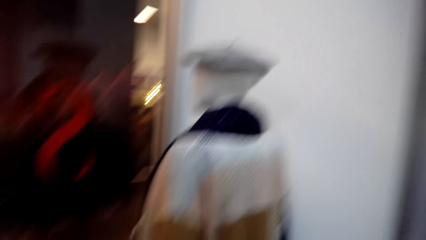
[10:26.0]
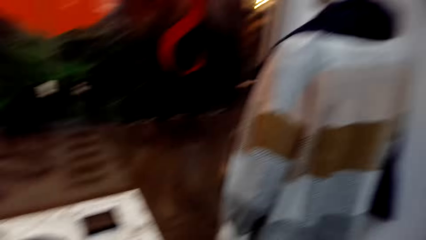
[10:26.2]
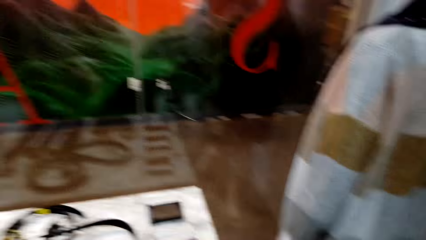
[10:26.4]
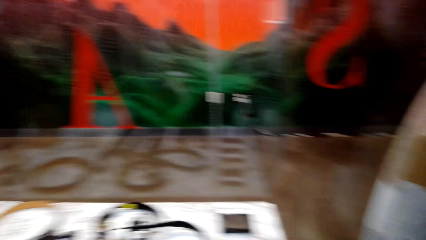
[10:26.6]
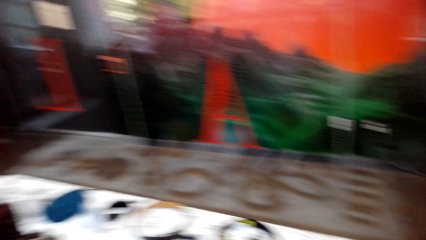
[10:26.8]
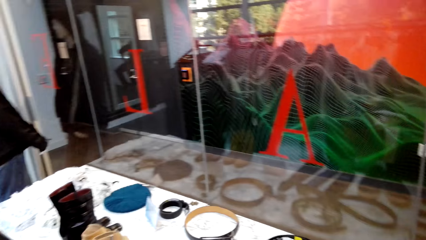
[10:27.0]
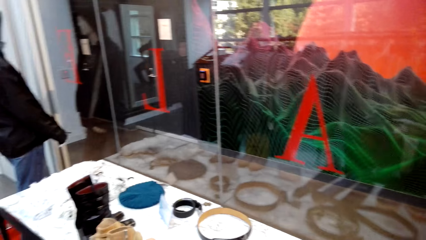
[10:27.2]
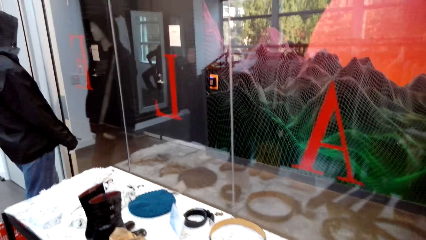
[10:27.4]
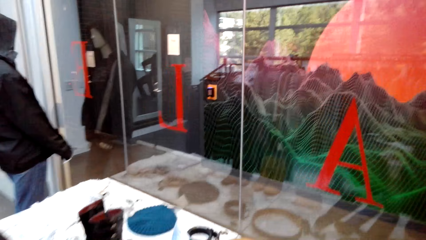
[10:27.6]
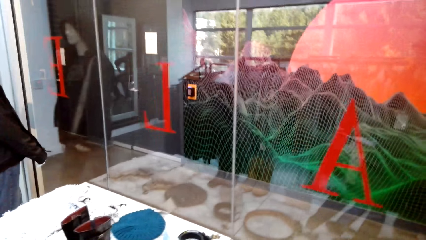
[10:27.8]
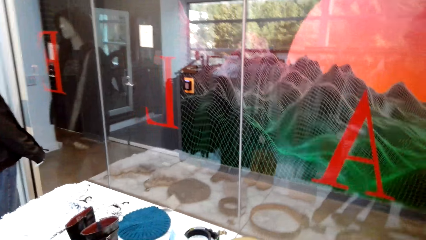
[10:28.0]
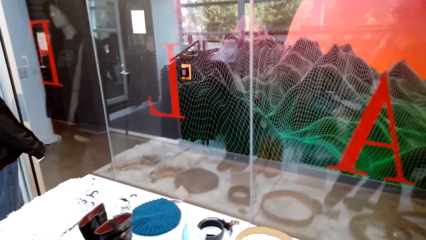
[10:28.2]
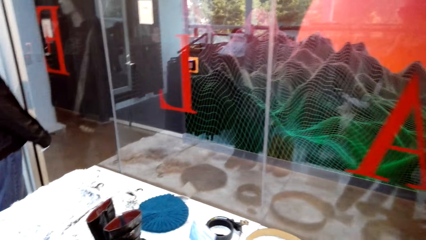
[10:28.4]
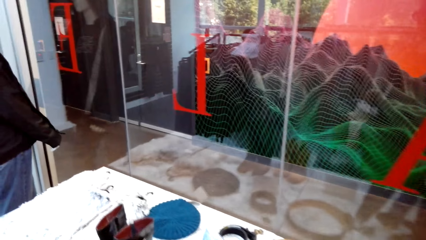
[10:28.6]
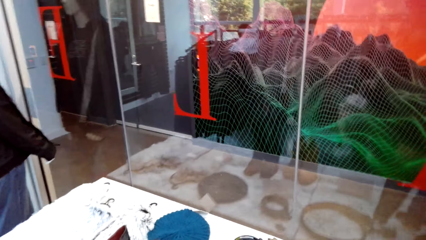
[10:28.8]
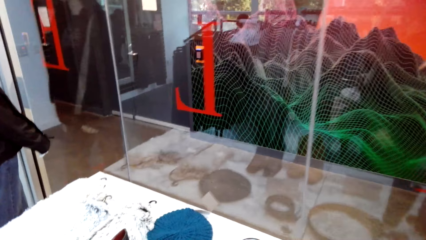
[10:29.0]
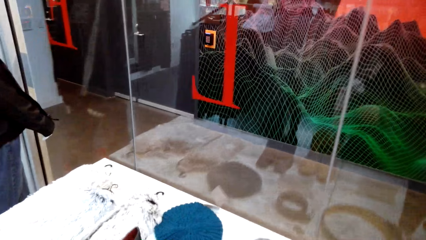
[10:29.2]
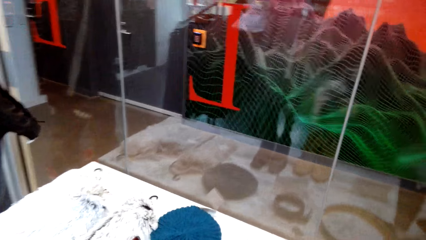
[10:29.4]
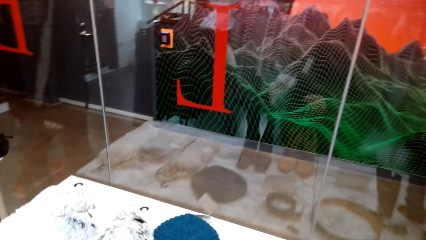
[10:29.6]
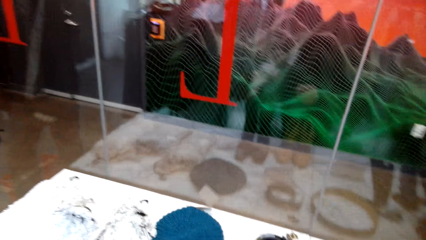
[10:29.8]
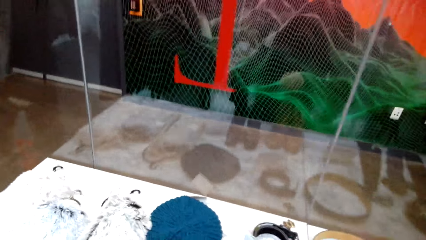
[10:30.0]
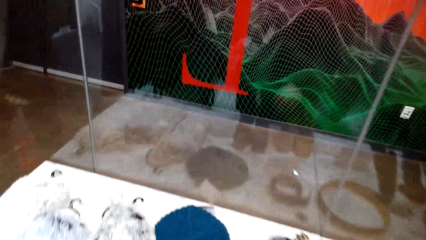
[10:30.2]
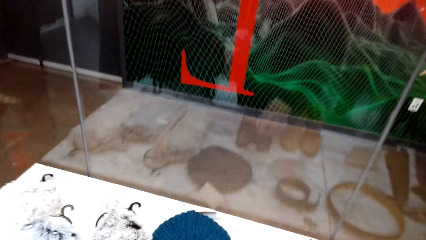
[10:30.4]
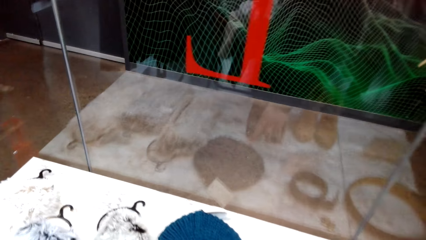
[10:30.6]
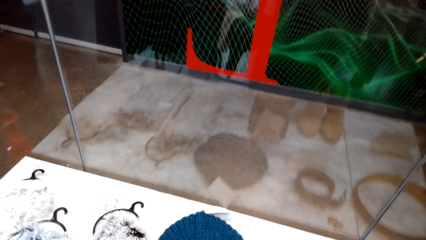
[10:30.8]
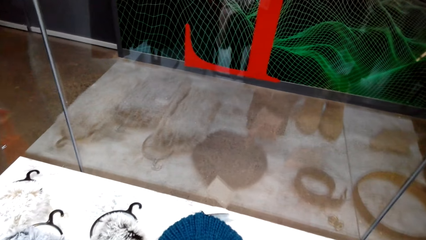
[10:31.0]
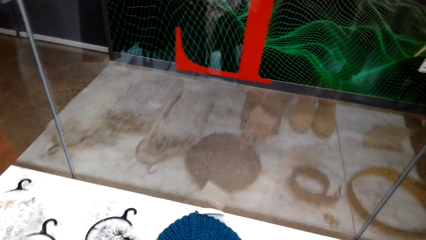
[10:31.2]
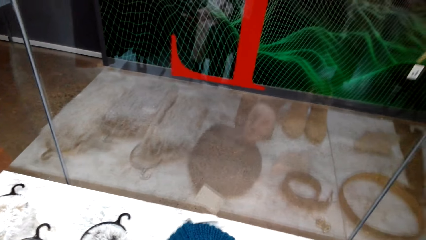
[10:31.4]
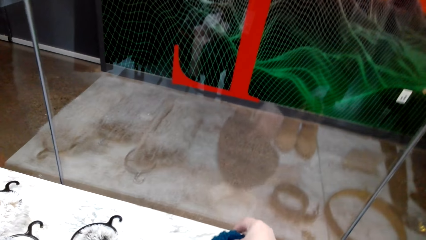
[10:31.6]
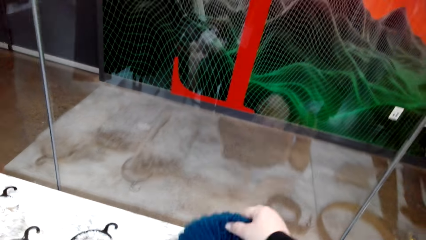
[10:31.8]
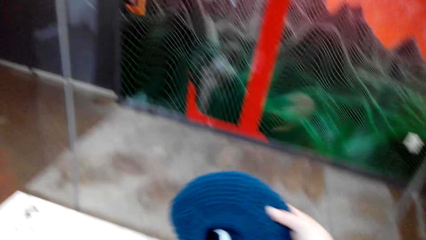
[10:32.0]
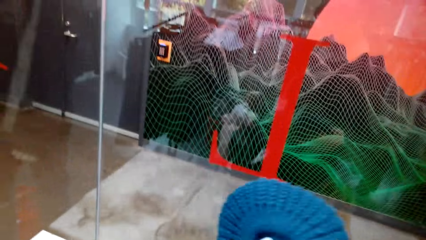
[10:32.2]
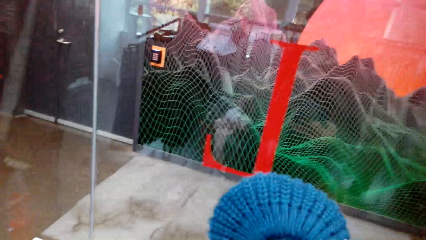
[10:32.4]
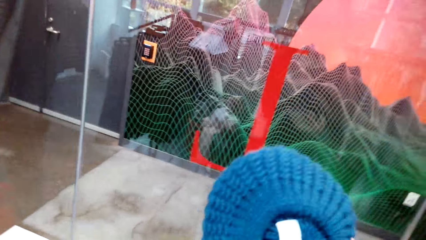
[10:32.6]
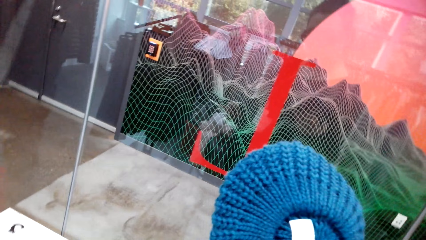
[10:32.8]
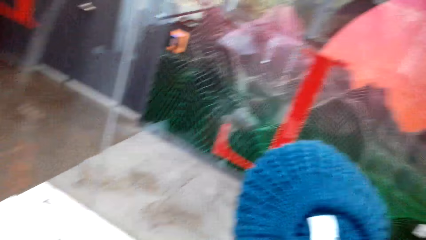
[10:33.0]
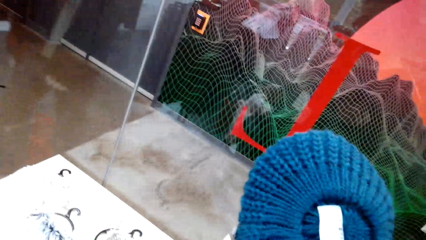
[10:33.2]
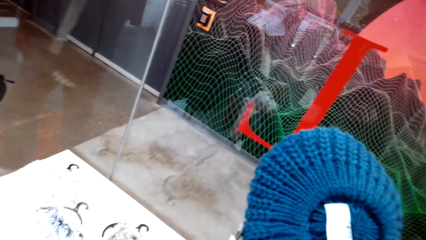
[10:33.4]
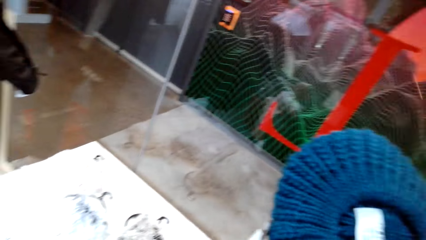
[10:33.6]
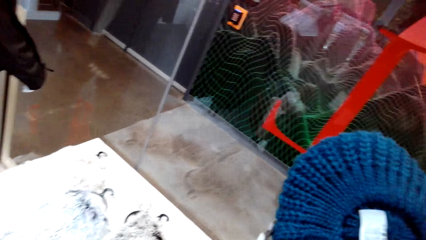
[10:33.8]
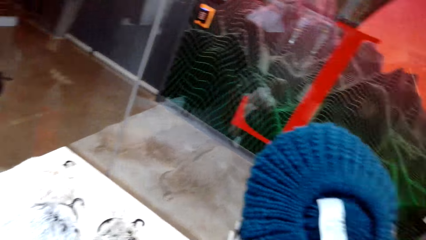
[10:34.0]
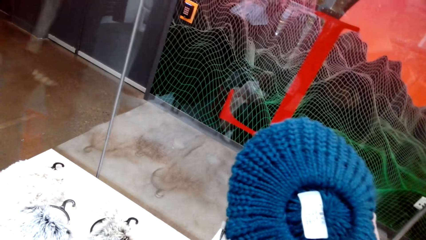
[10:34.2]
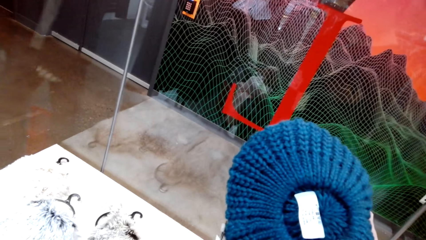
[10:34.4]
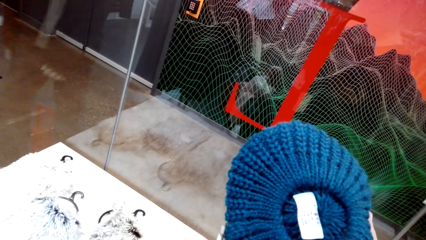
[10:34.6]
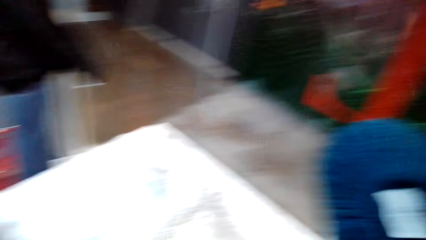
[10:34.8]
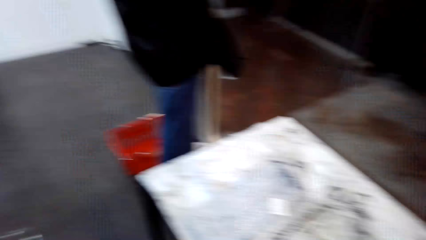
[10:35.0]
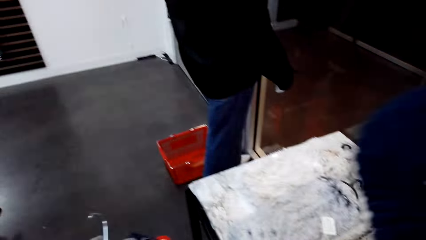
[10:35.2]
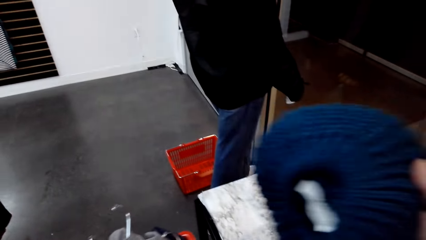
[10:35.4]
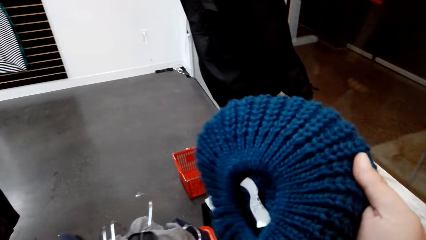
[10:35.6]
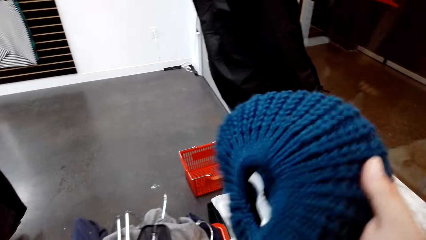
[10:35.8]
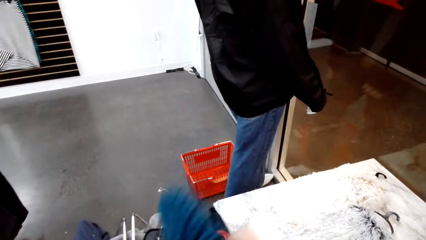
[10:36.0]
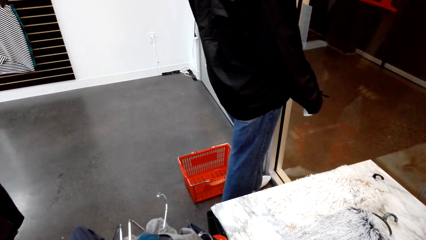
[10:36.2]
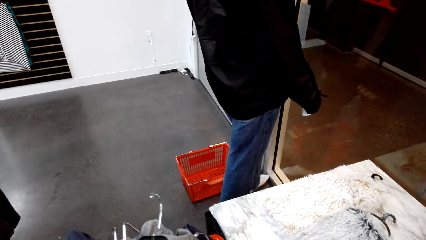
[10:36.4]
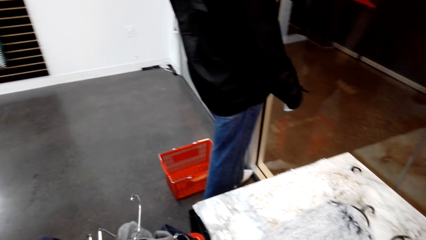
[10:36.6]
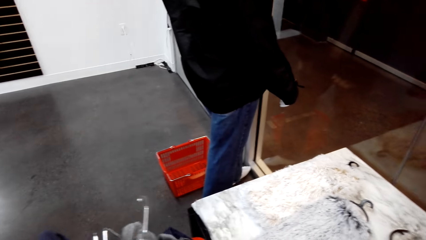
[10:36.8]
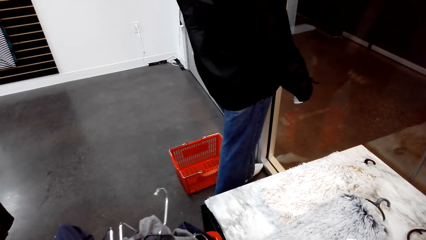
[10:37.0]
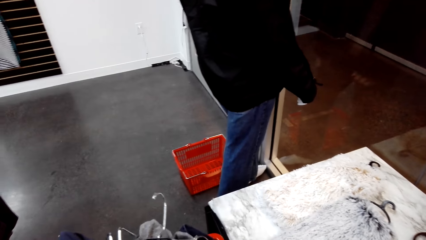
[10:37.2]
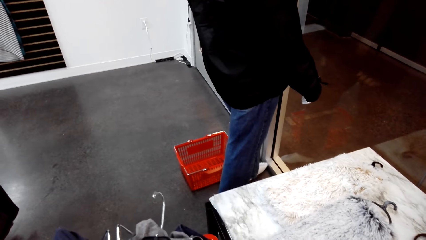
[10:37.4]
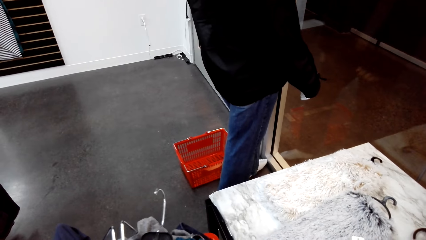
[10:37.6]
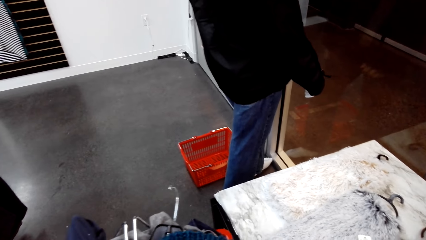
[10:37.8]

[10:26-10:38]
The camera wearer walks around the clothes store. They pick up a marvin or woolen cap, hold the woolen cap, and put the woolen cap on the shopping basket.

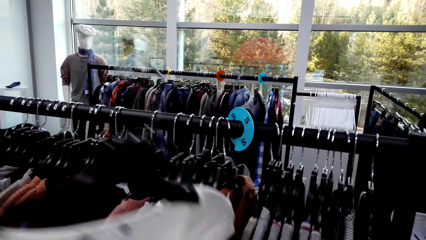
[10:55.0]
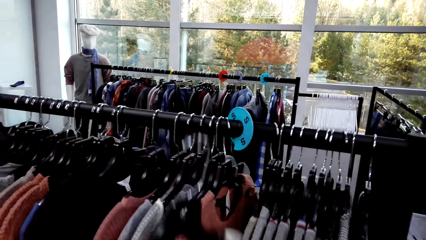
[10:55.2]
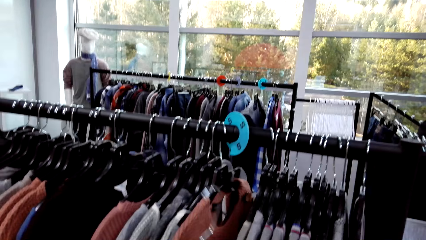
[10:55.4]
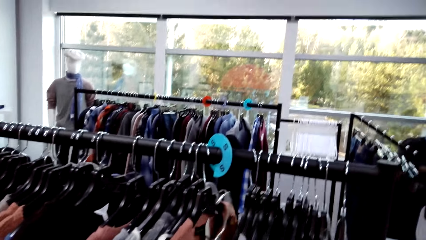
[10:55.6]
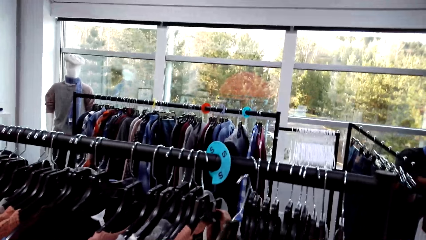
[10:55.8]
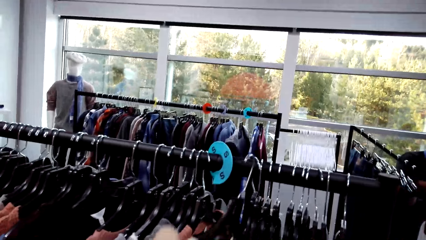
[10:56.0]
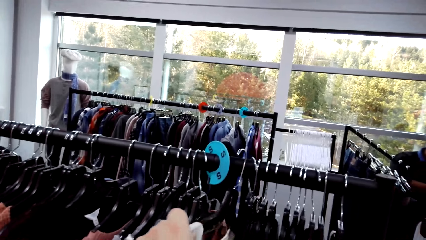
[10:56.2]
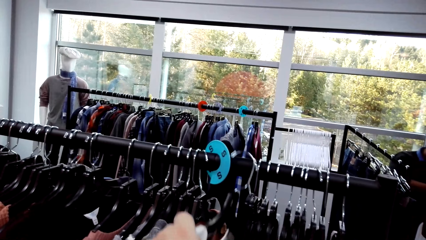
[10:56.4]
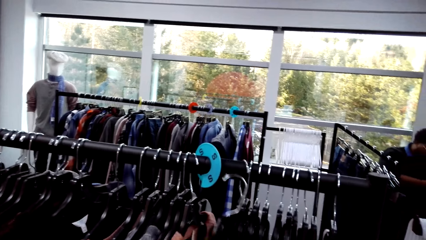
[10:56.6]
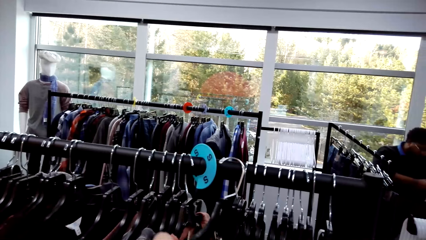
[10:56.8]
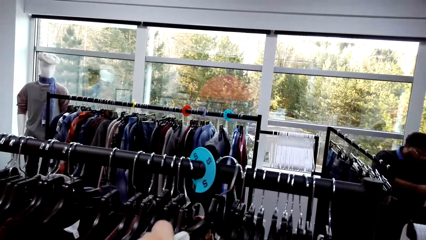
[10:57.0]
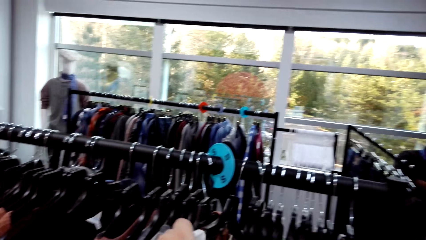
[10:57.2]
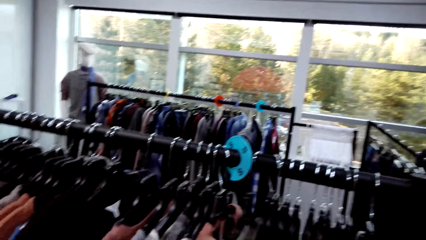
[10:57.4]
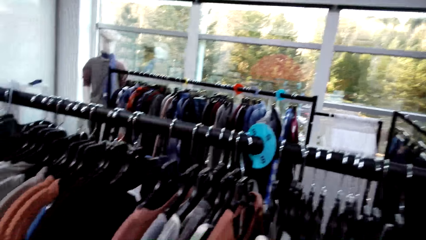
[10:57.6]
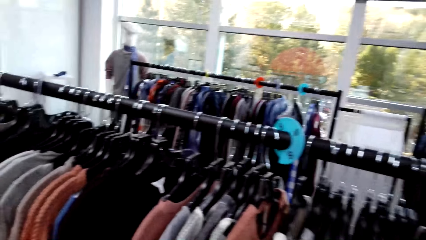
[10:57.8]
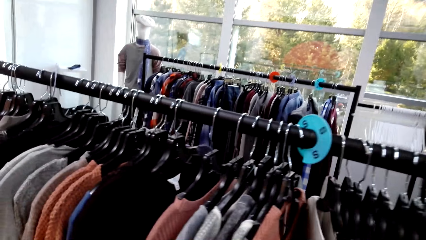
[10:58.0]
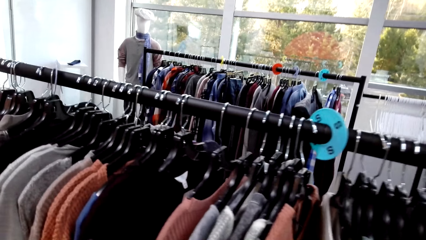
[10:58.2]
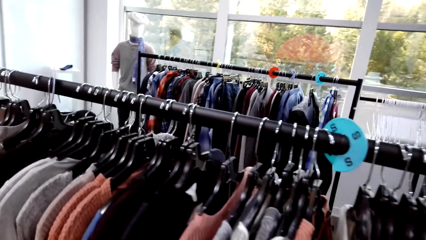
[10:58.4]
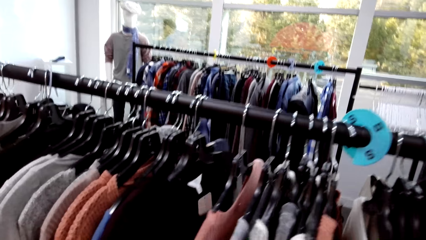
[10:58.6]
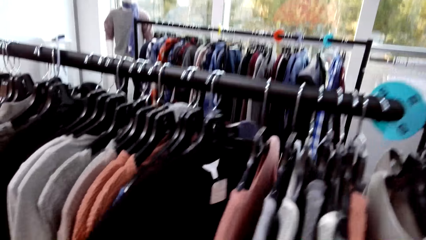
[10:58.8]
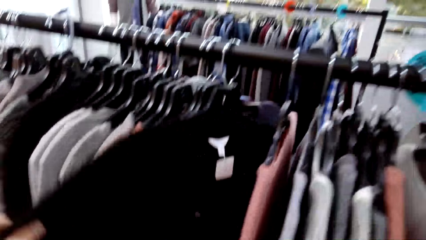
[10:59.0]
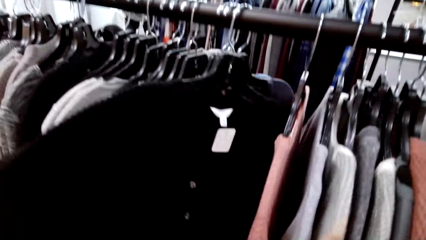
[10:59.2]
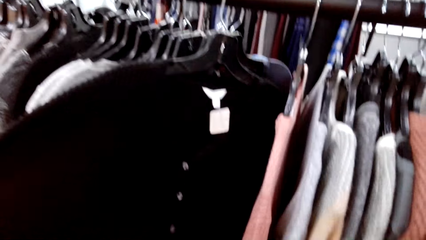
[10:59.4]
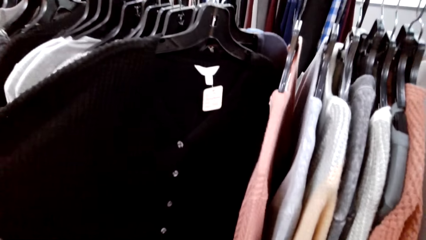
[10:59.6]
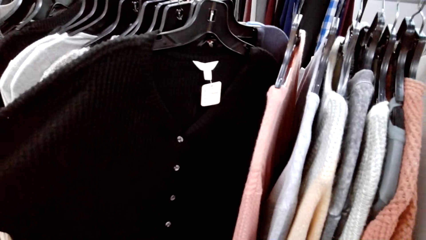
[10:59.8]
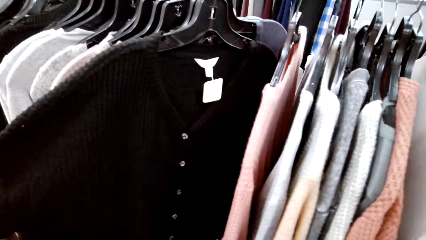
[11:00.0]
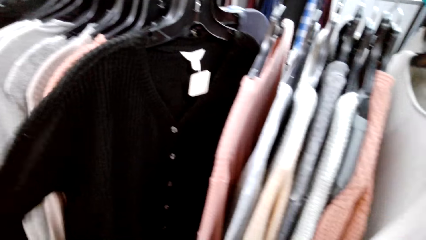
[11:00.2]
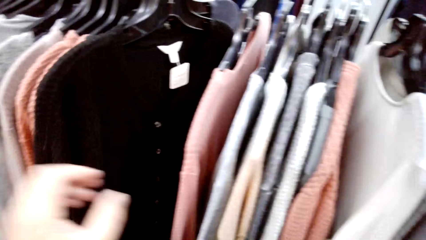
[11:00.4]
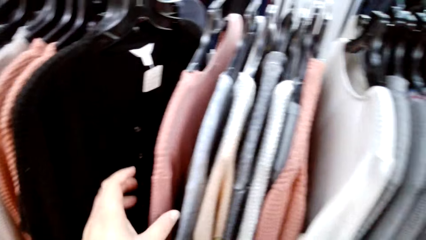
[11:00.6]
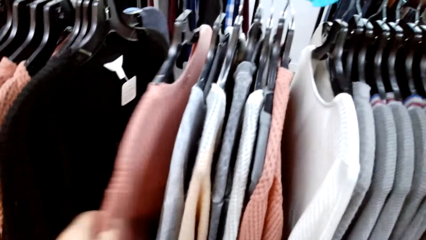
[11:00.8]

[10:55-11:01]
The camera wearer puts a cloth on the clothes hanging rod. They move clothes on the clothes hanging rod.
